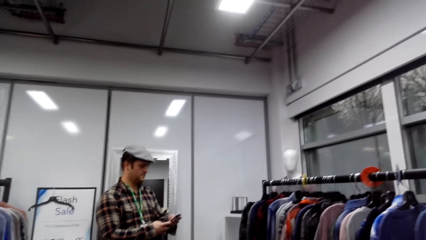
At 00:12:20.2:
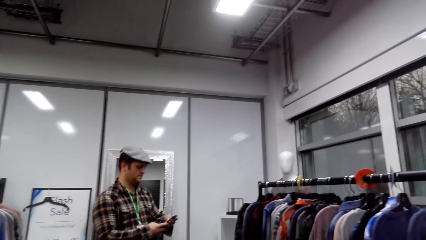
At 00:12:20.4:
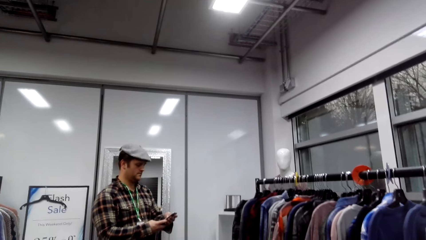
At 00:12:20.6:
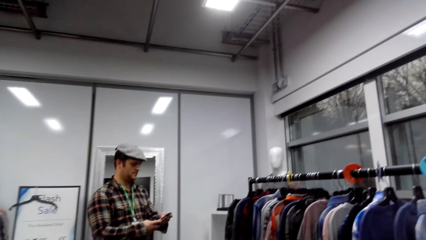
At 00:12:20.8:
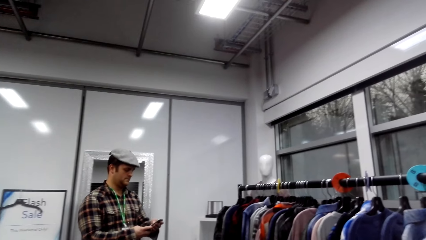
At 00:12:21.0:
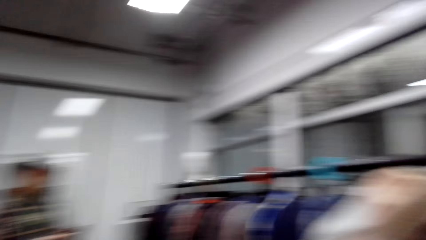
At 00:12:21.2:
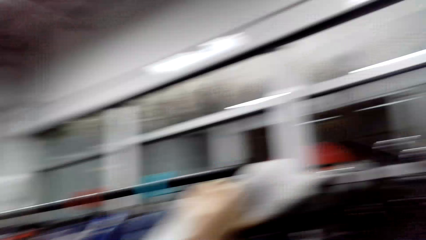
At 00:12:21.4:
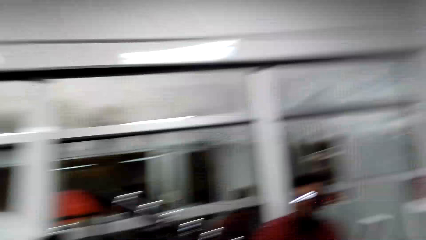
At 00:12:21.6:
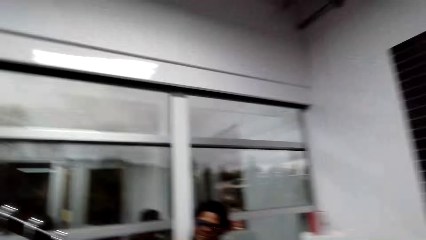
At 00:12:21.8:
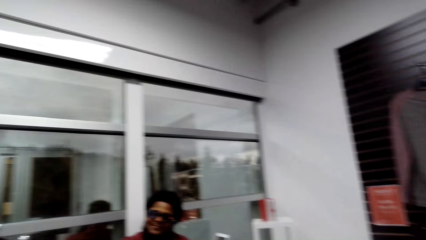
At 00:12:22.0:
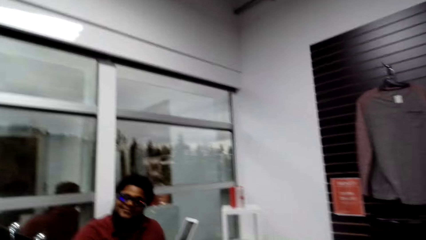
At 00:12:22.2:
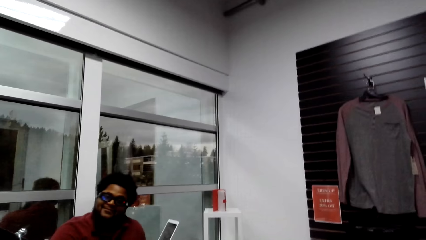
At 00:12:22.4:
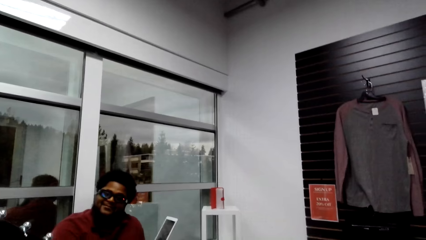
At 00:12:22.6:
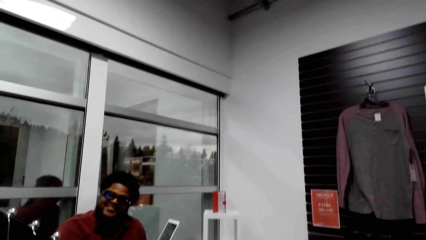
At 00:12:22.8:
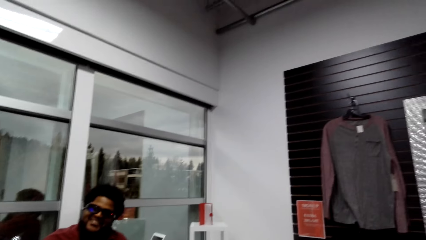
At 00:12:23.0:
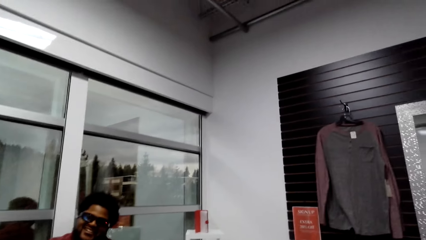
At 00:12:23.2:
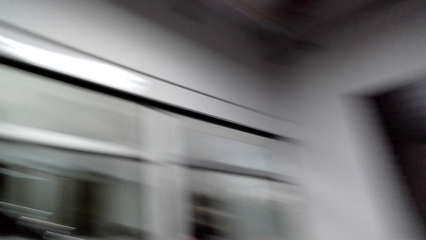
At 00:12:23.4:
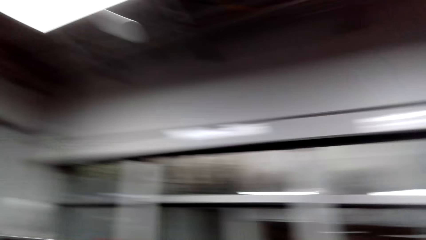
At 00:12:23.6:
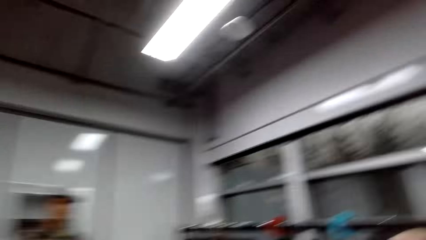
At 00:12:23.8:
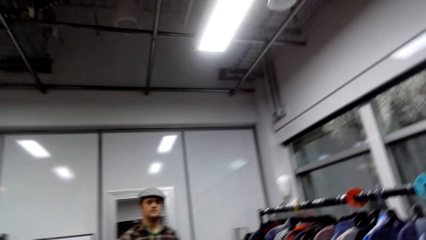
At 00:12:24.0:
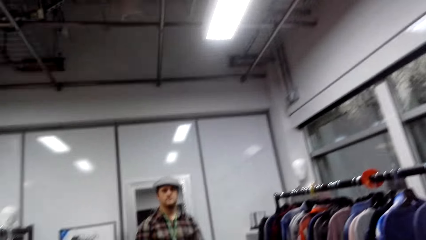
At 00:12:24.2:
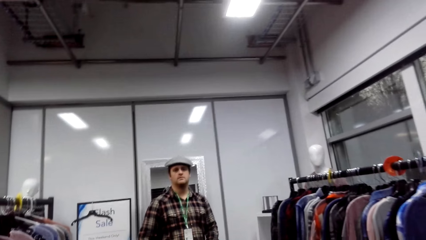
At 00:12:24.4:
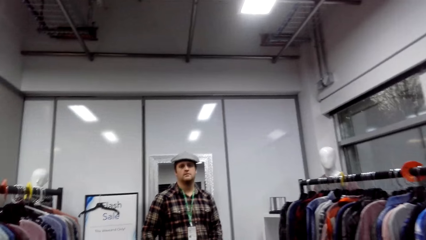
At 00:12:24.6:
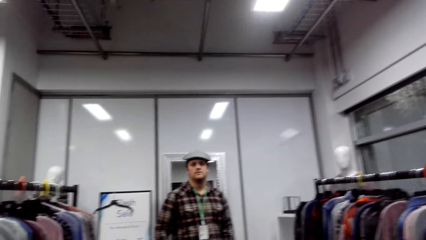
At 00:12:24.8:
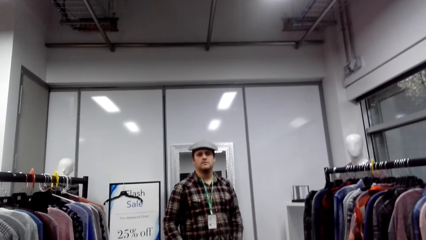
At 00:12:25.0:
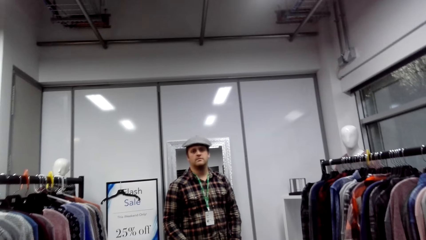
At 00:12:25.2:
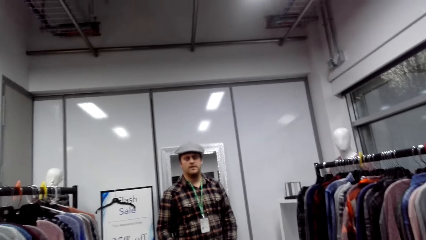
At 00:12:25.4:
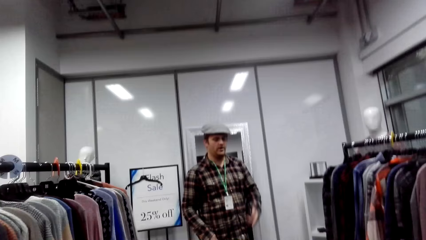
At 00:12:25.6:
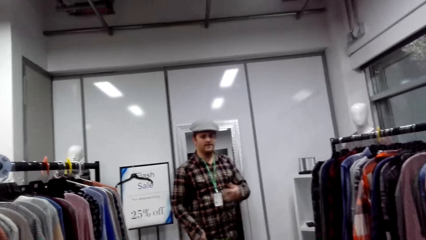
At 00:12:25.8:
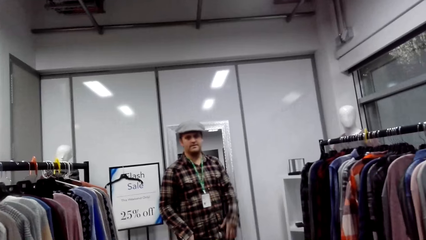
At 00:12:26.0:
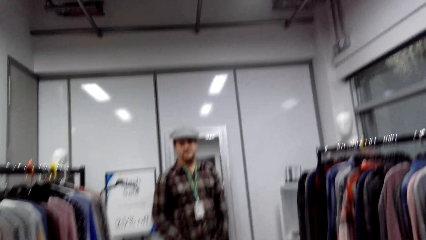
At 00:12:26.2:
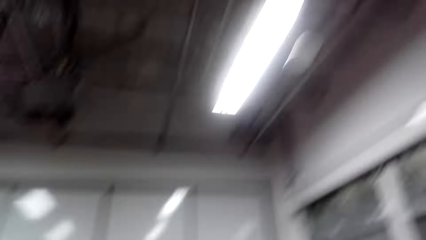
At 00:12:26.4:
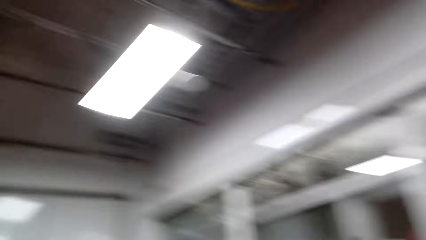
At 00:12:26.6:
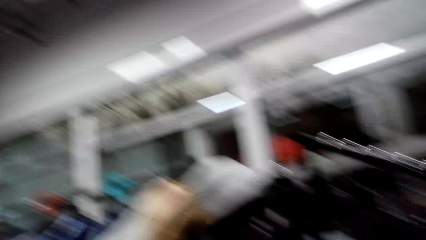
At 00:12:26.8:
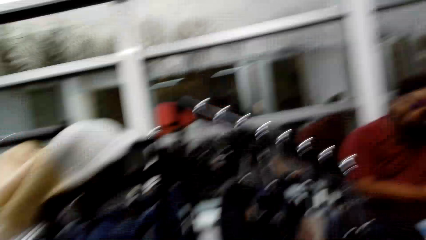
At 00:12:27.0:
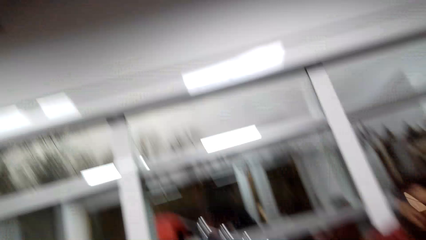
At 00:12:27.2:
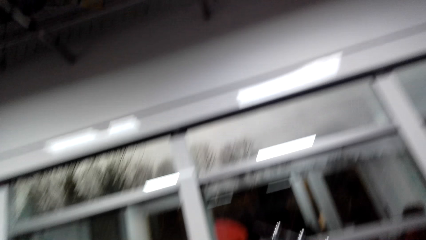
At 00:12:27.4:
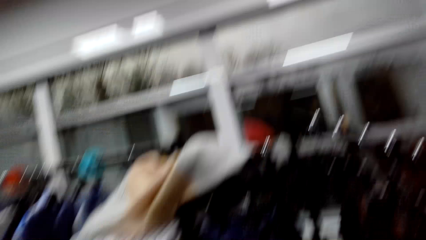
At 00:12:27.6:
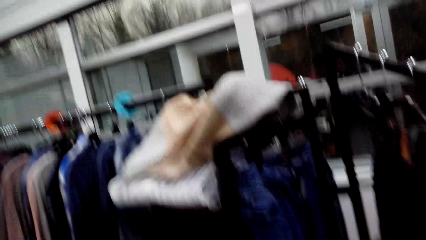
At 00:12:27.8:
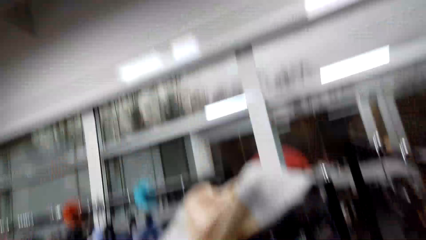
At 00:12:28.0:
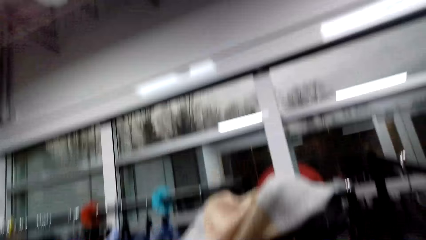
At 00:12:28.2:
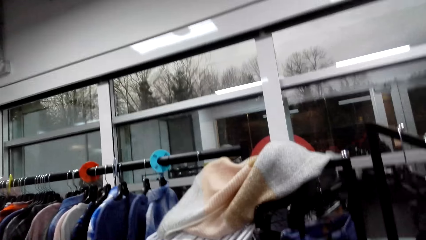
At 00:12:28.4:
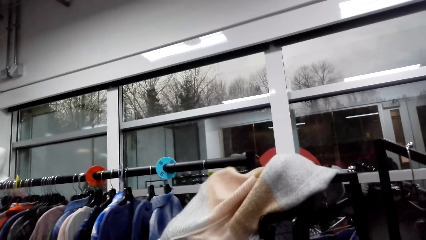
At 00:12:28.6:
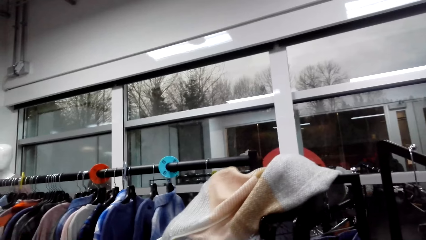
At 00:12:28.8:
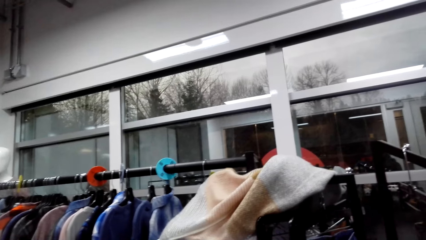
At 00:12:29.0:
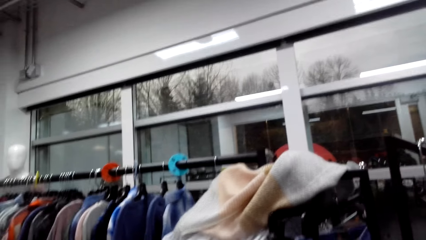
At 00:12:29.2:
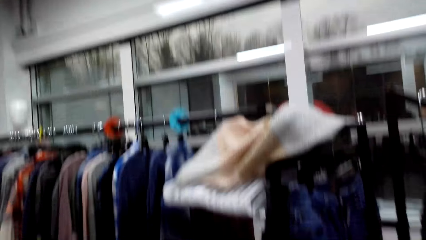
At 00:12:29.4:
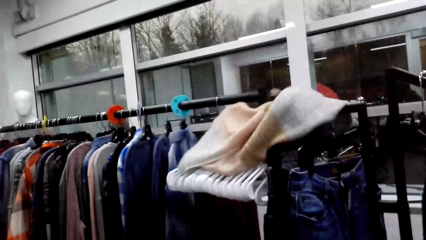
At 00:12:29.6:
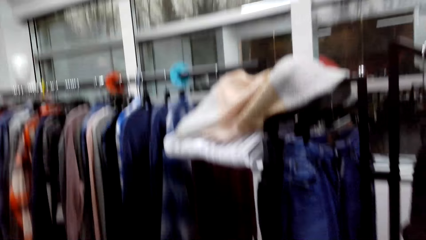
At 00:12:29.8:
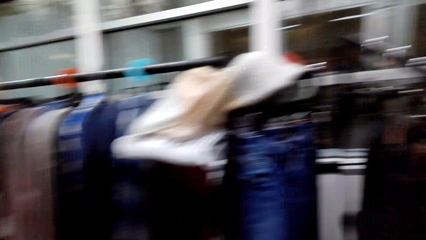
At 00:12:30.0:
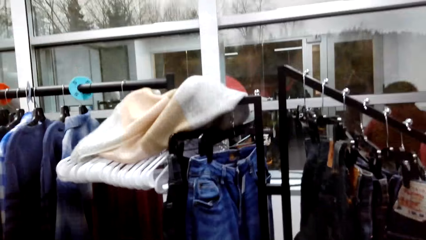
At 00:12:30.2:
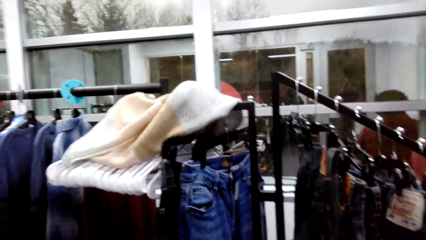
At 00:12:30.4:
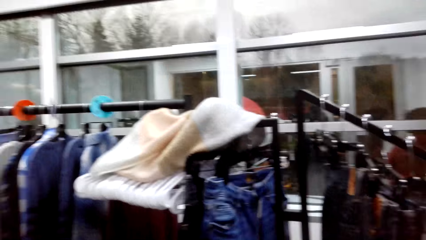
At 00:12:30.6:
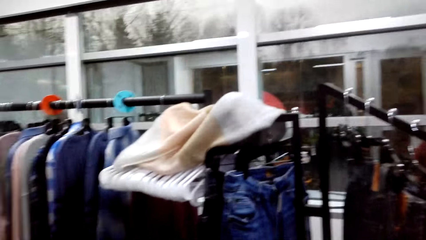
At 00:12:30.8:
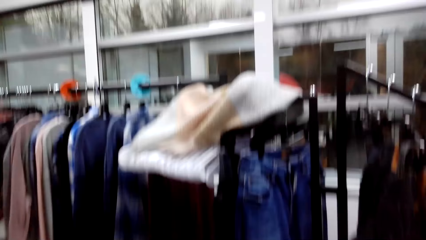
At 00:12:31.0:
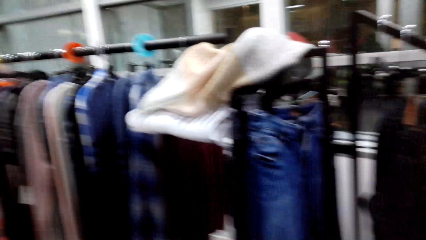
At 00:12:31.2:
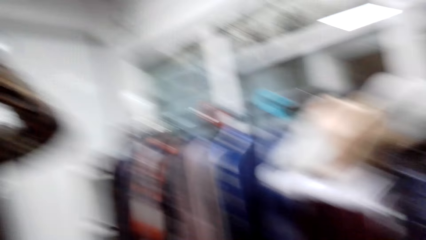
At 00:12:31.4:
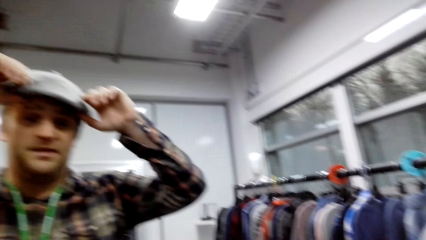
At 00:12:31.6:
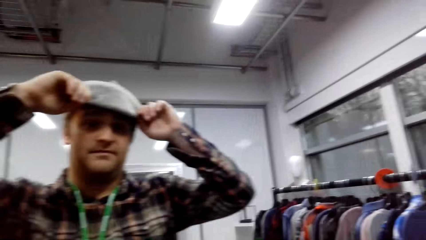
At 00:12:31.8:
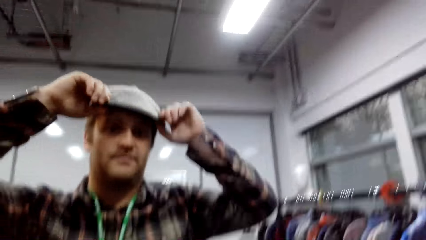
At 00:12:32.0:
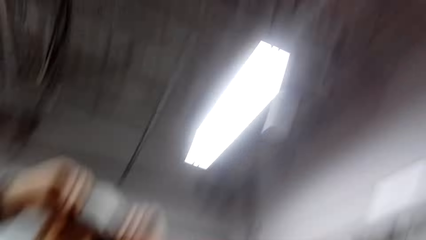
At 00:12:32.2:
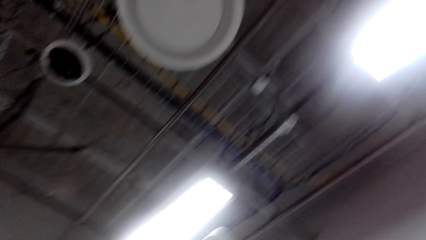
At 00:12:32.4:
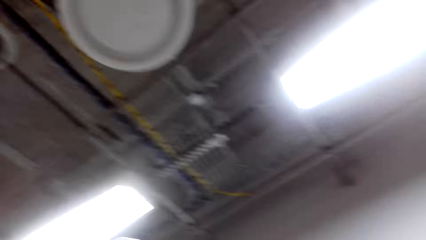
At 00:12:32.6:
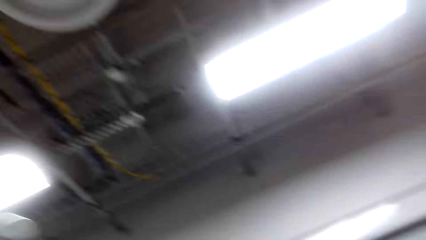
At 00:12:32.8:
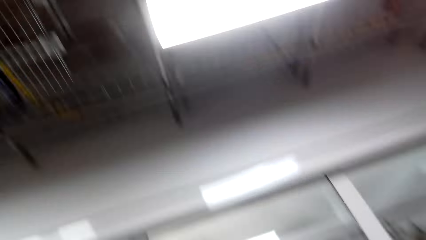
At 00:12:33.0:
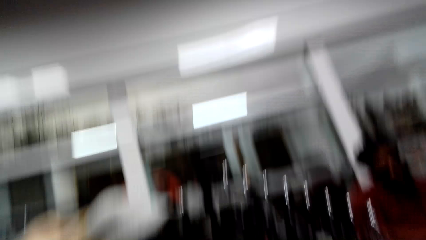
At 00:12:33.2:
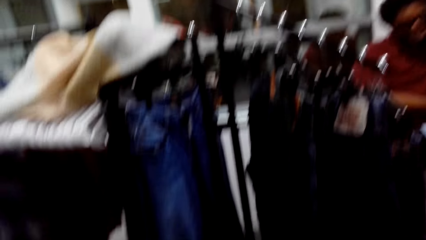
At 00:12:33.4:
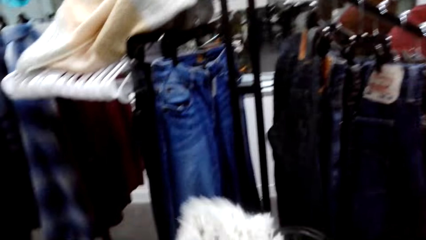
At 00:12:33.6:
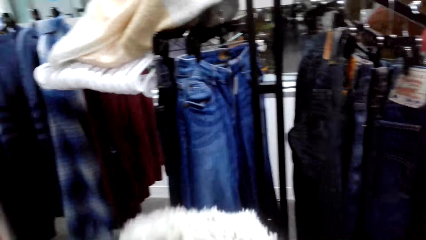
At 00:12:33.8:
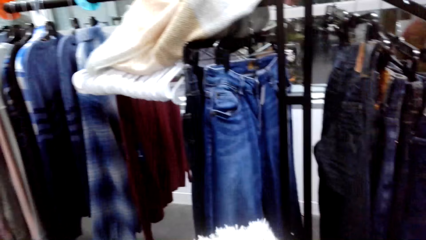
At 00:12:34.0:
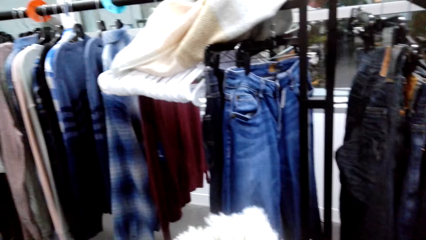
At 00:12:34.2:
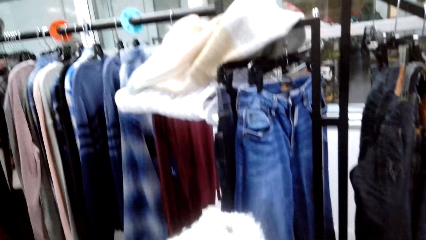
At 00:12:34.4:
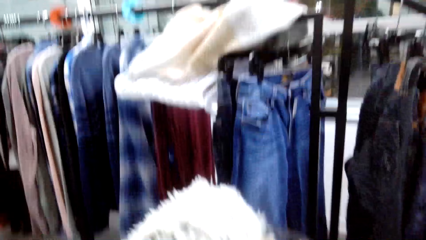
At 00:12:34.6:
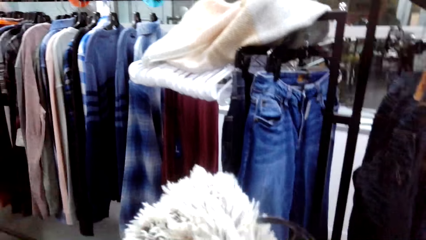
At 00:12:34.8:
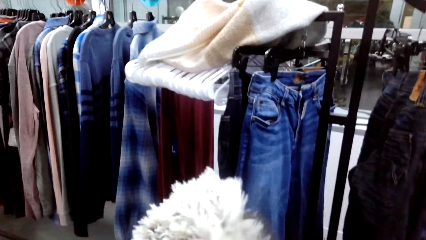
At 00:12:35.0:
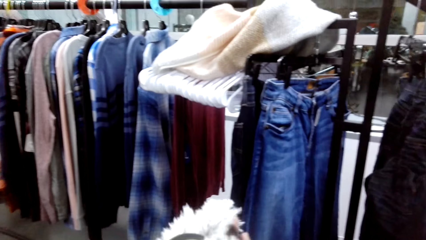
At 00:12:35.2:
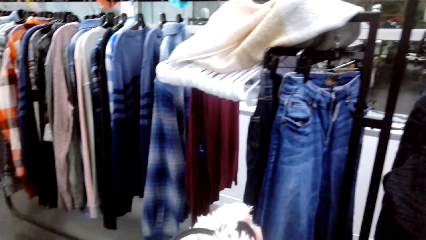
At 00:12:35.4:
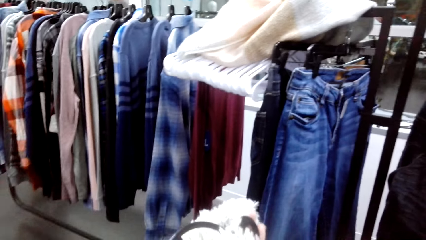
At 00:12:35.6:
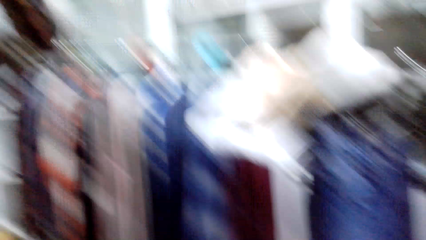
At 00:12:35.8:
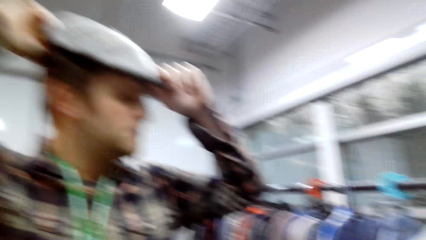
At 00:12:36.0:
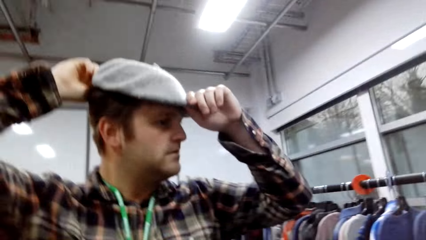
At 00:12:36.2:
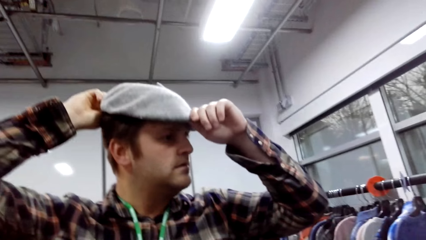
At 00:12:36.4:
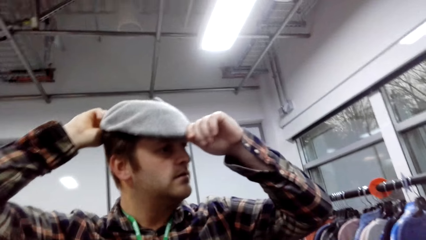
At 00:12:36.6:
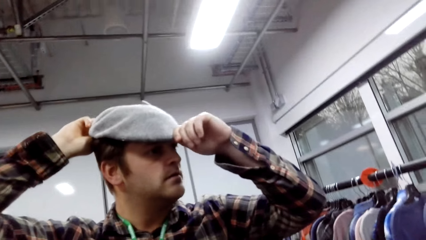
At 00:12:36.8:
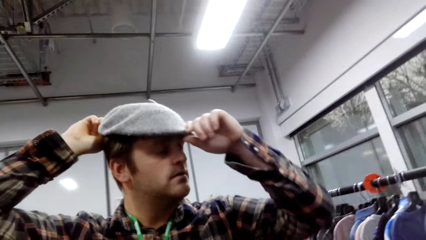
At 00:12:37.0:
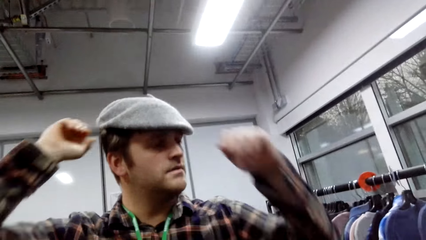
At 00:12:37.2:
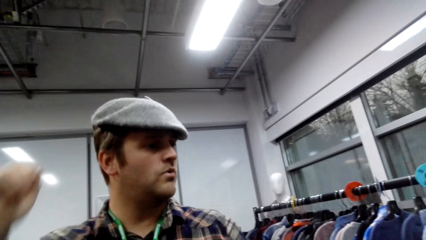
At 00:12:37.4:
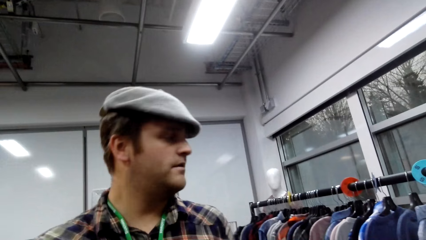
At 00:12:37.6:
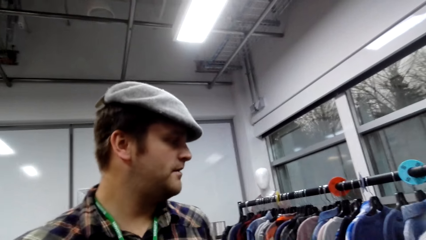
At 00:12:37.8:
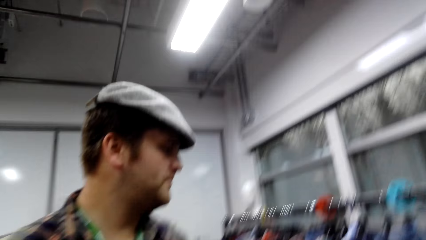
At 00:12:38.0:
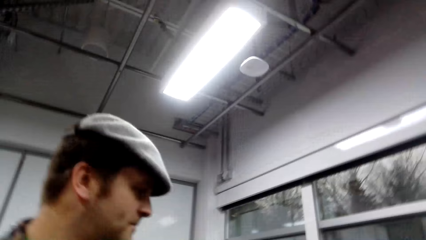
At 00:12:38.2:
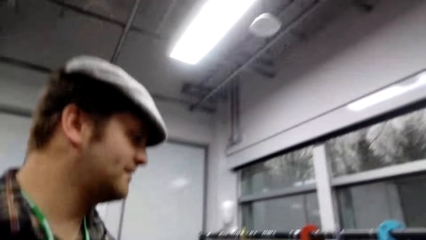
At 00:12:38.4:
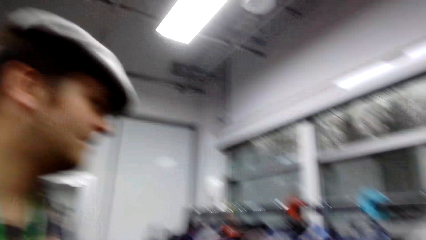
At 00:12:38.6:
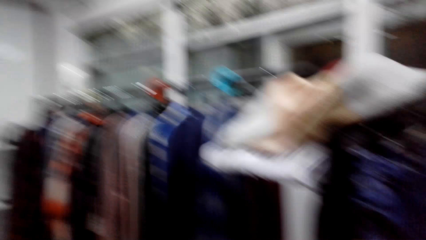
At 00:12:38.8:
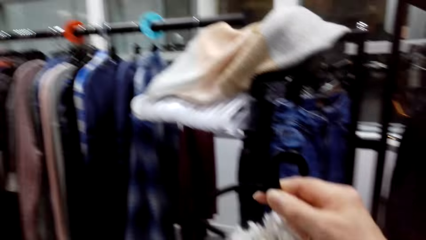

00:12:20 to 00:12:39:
The camera wearer turns back. She talks to a cashier man. She turns back. A man talks to the camera wearer. The camera wearer looks on the clothes. The man touches on a cap on his head. The camera wearer looks around the room. She touches on the winter scarf in her hand. The man touches on the cap on his head.
